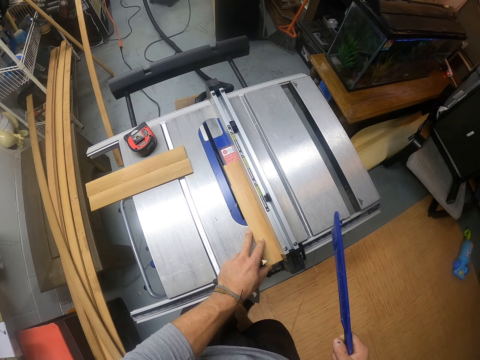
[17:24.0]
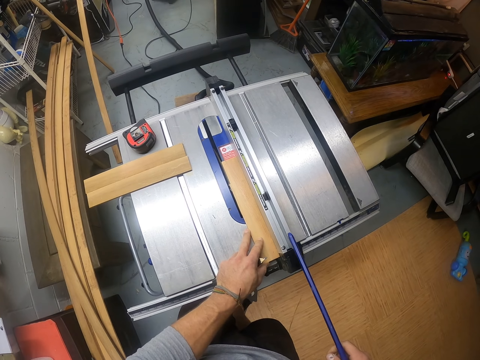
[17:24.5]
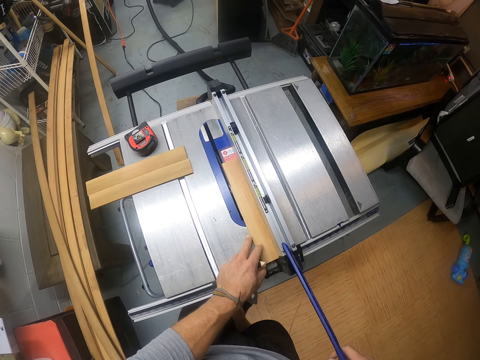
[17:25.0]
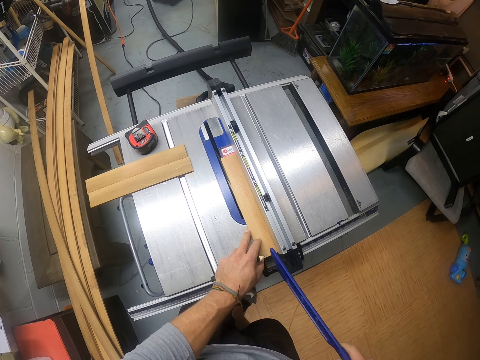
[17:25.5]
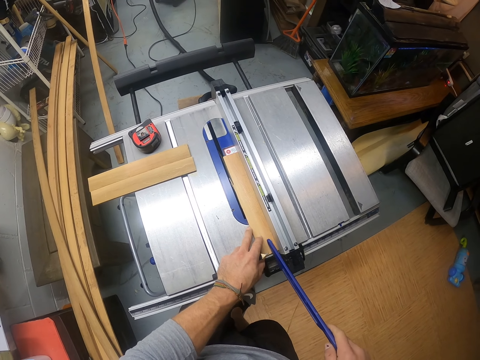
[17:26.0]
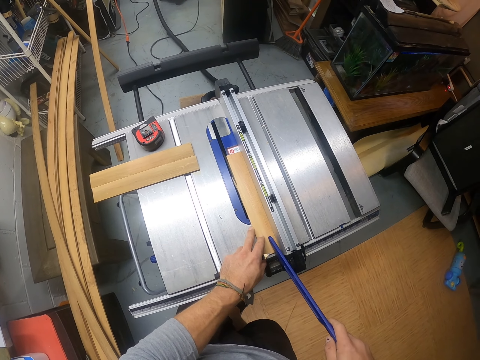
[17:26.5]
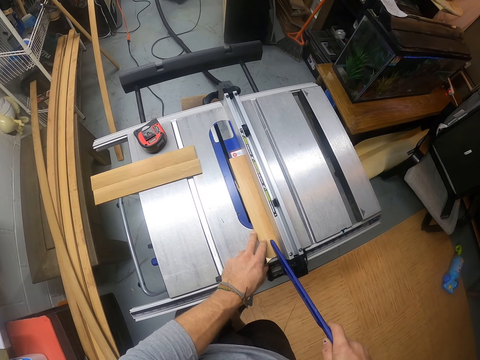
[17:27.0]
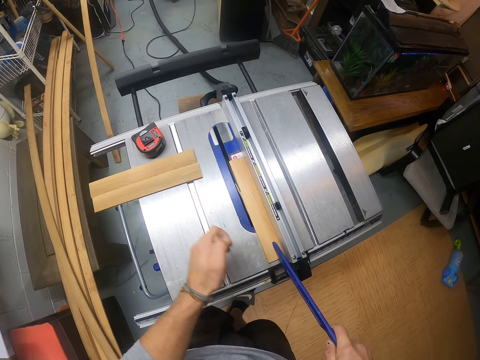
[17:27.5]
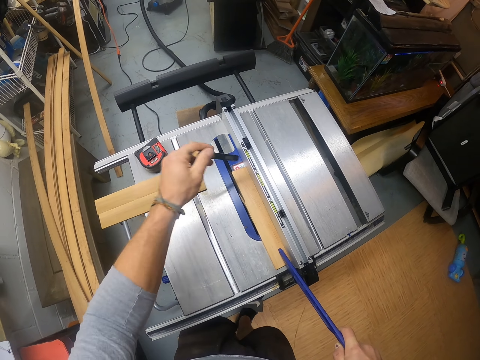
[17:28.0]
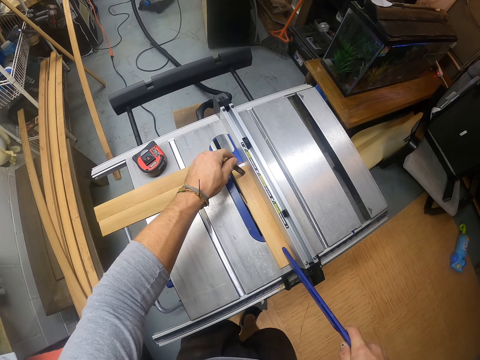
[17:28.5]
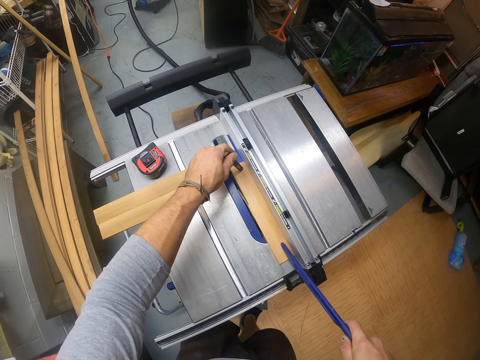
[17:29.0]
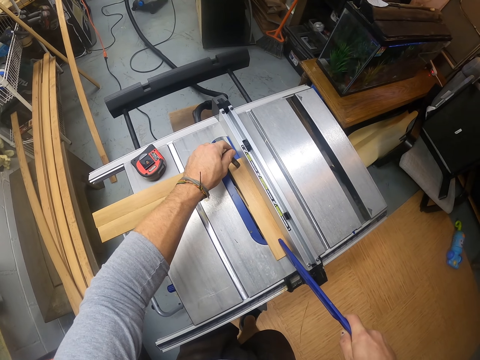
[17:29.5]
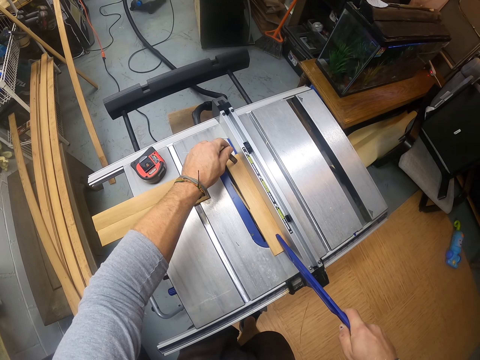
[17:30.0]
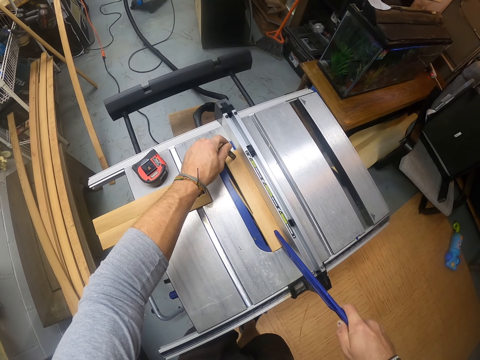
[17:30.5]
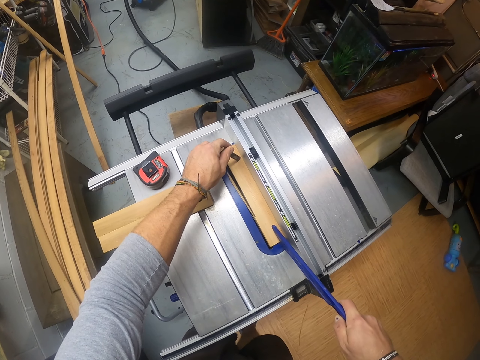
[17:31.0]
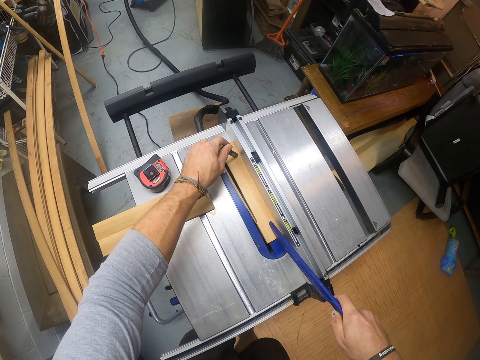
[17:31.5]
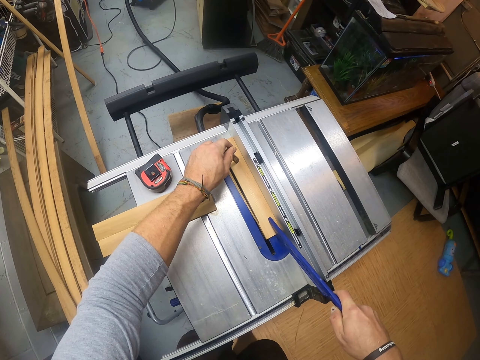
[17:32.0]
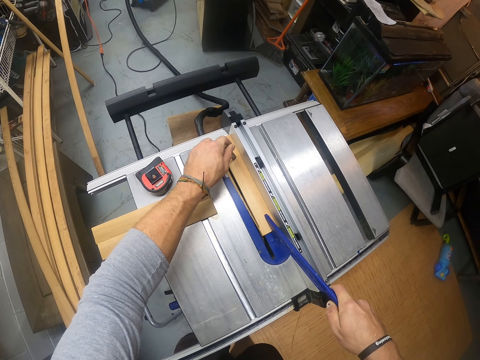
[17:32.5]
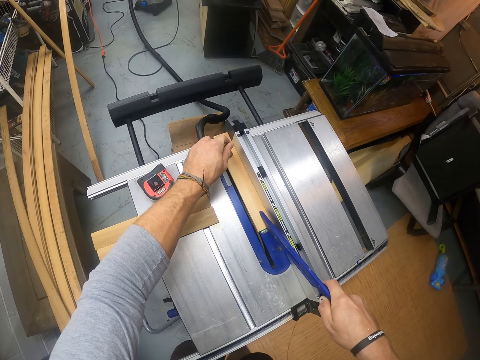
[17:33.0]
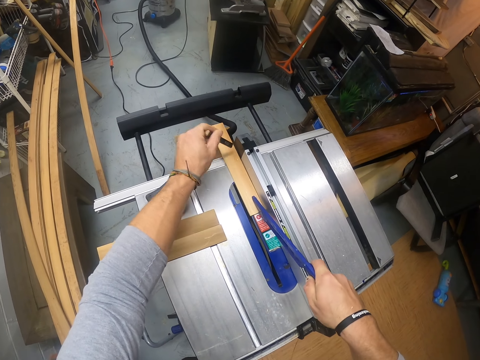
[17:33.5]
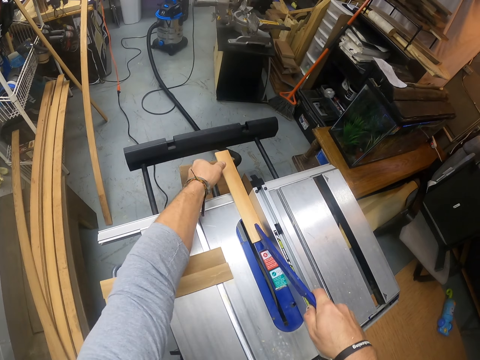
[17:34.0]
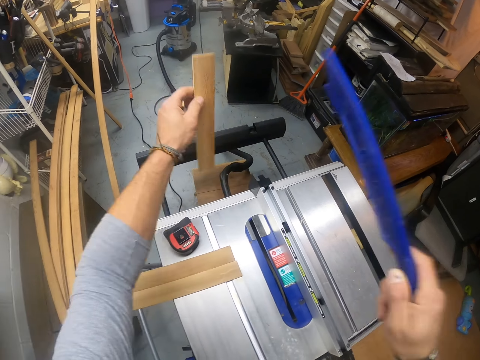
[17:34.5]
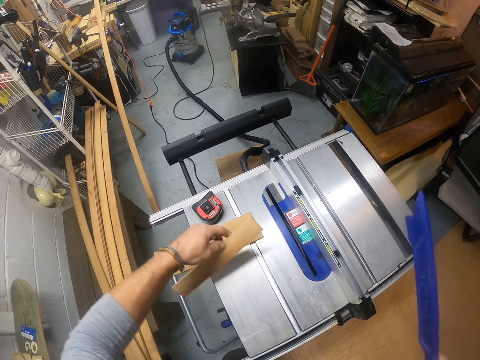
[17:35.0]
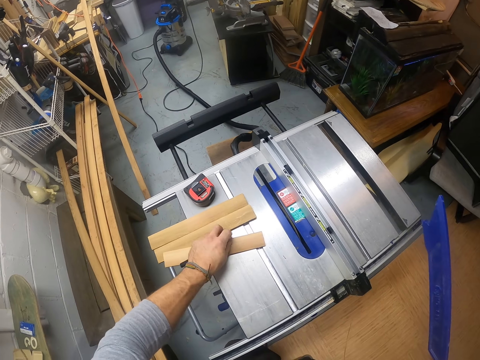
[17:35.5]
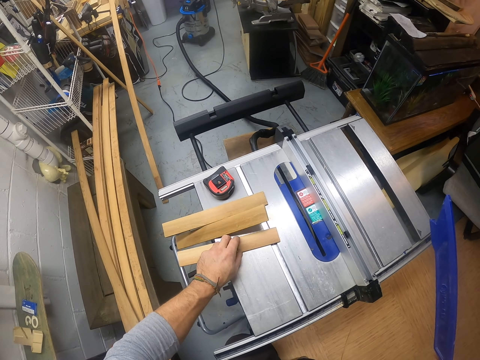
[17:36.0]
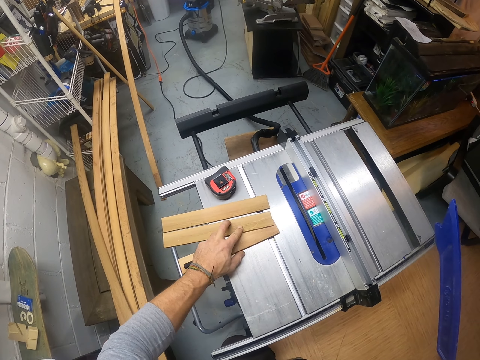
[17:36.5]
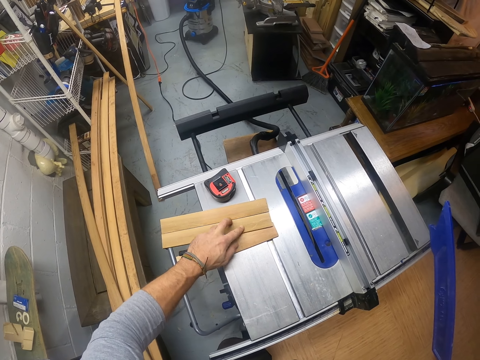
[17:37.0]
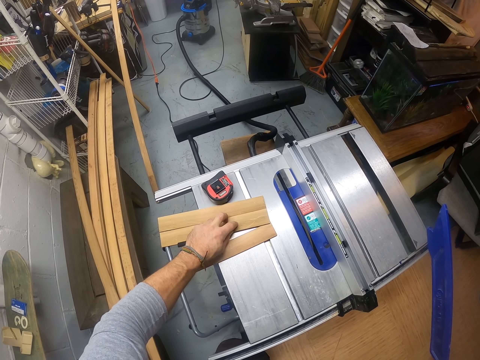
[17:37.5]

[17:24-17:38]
The camera wearer pushes the plank in the table saw with the push stick in his right hand. He holds the plank in the table saw with the pencil in his left hand. He cuts the piece of wood. He picks the plank from the table saw with his left hand. He holds the piece of wood. He puts the plank on the table saw with his left hand.

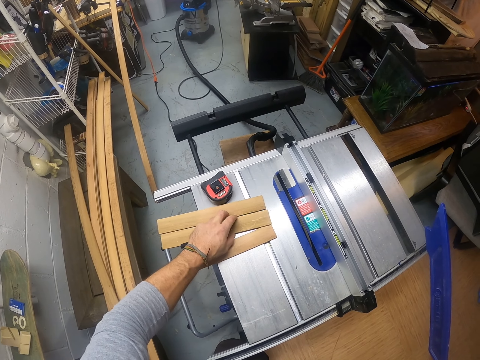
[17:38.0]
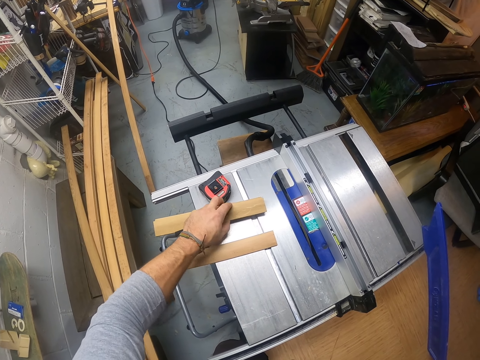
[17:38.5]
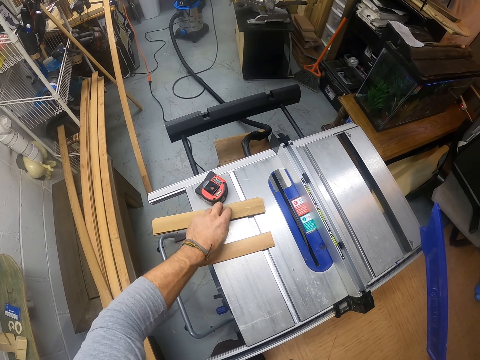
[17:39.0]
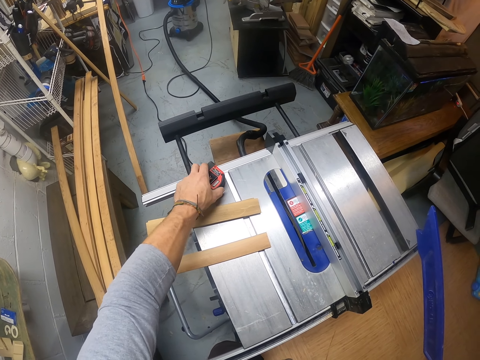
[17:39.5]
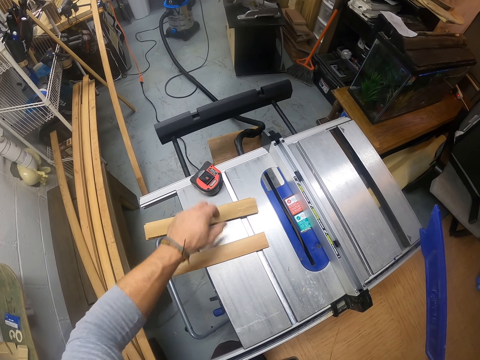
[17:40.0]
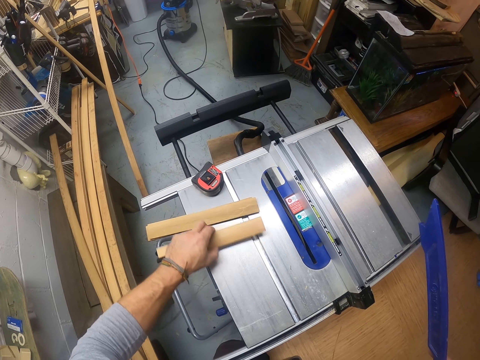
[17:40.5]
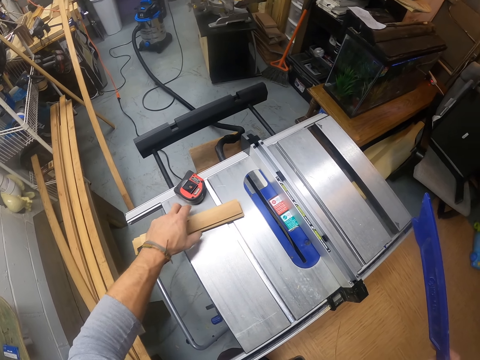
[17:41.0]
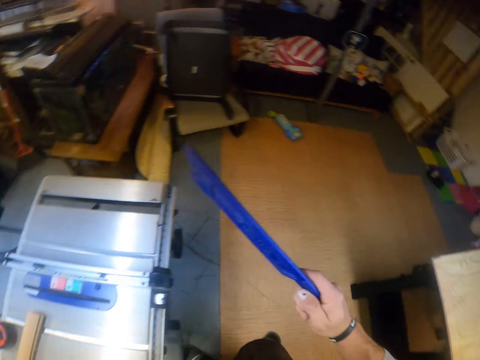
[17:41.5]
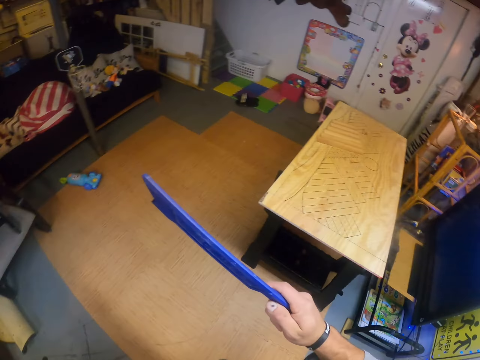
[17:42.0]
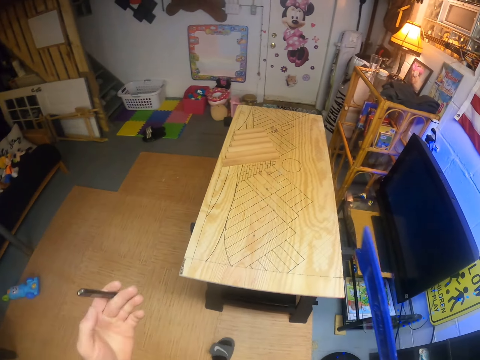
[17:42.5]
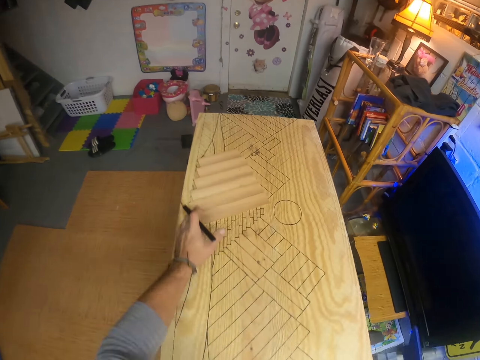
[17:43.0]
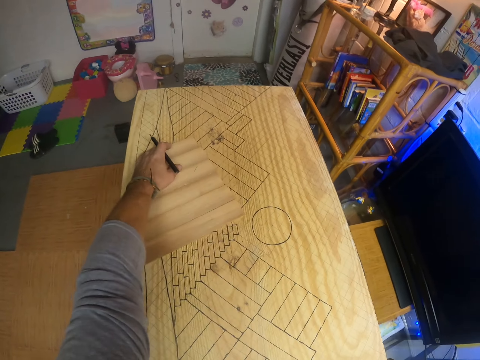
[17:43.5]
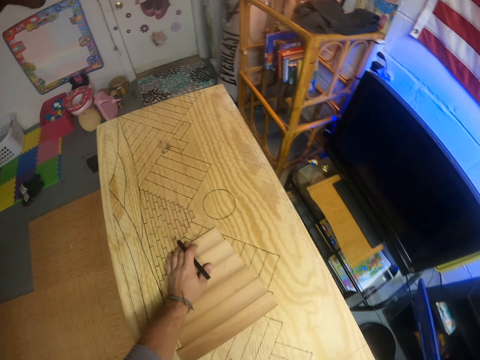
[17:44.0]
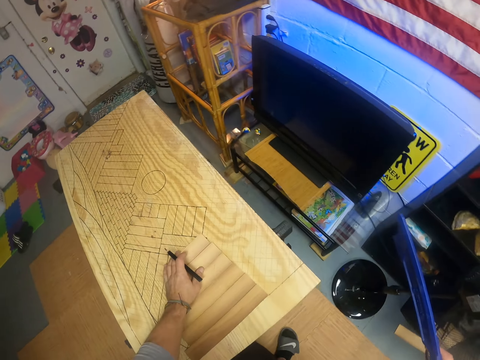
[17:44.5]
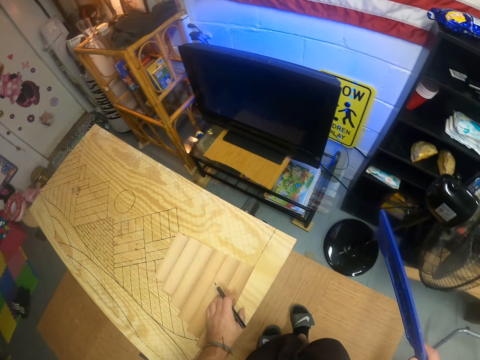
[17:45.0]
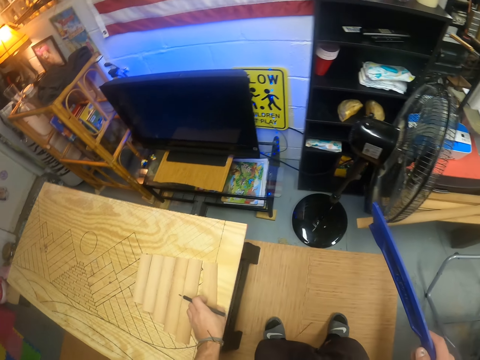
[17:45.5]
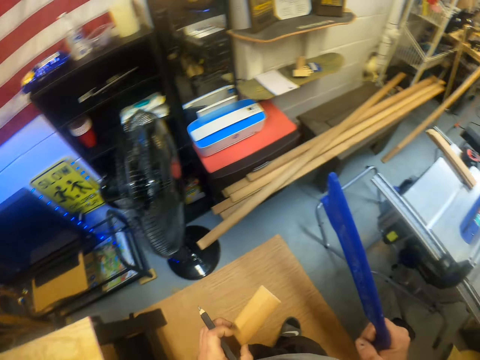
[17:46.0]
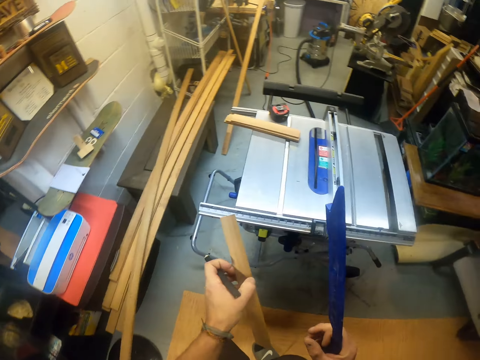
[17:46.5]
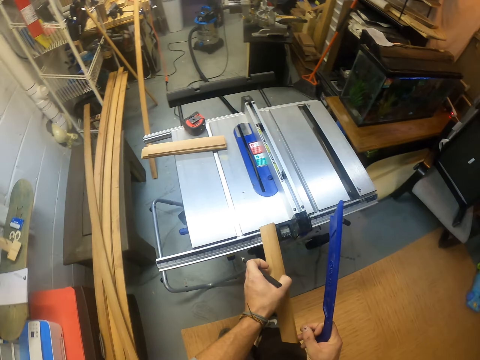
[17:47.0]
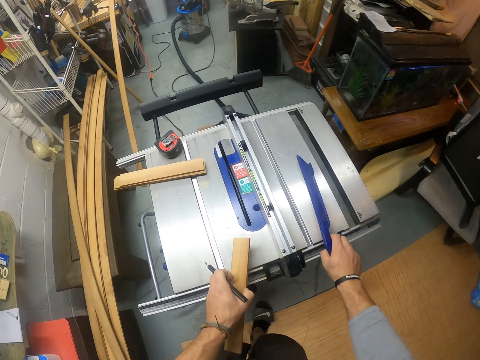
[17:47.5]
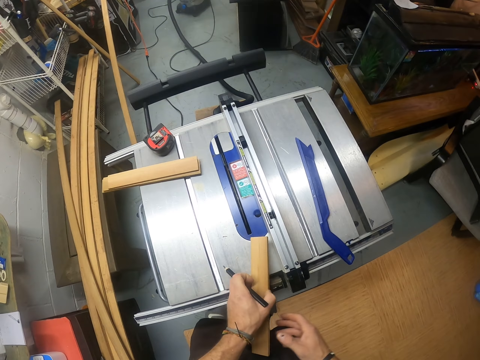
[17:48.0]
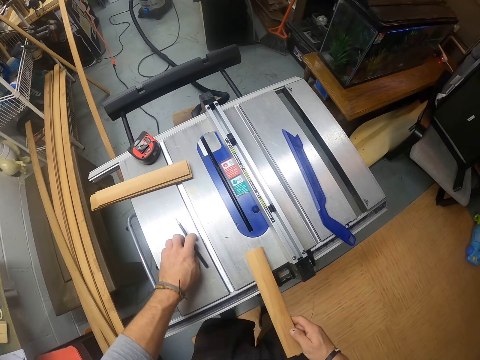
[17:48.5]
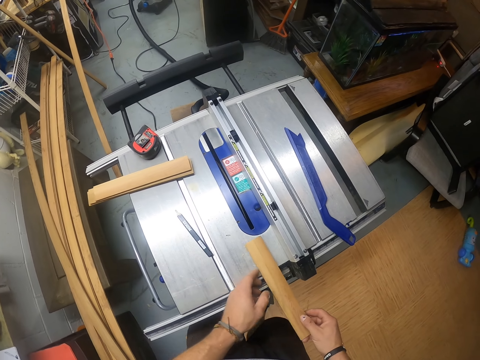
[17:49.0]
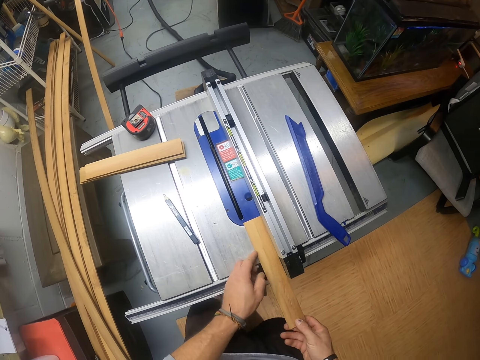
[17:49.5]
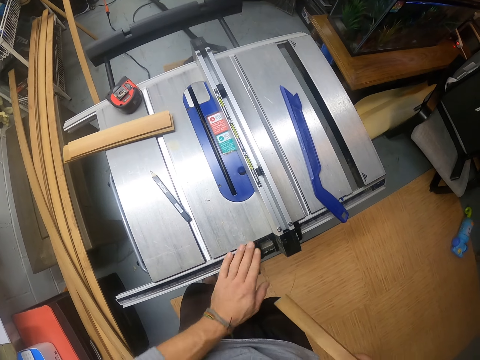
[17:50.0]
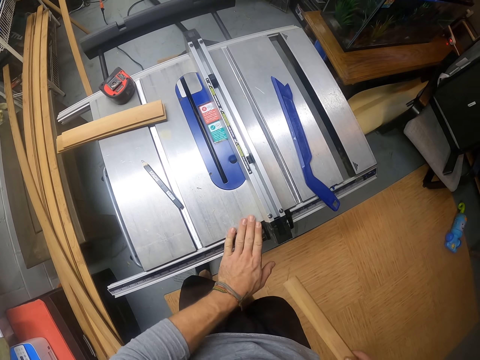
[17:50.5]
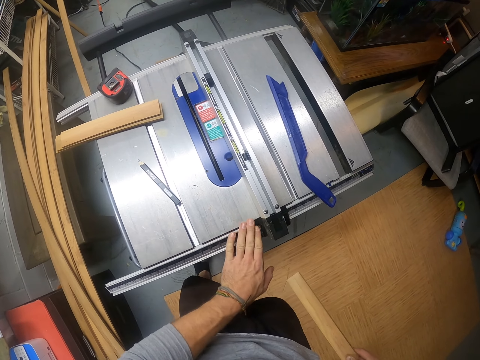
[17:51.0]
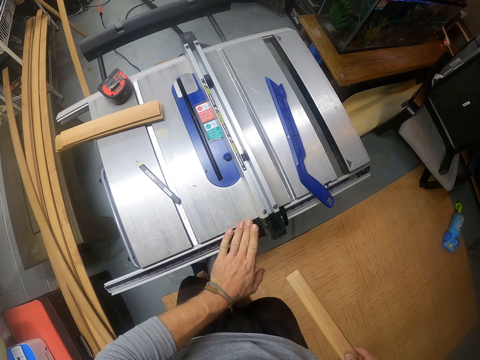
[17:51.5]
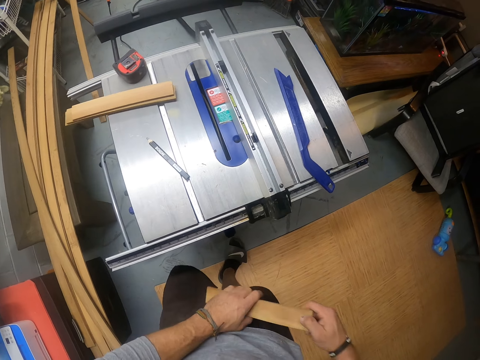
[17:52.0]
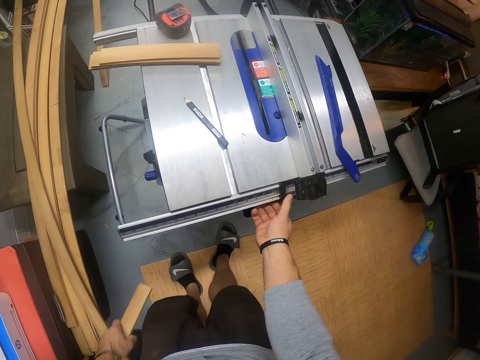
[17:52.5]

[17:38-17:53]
The camera wearer picks pieces of wood. He shifts the measuring tape on the table with his left hand. He holds the measuring tape. He holds a piece of wood. He walks around the workshop. He shifts a plank on the table with his left hand. He picks a plank on the table with his left hand. He drops the push stick on the table saw with his left hand. He passes the plank from his left hand to his right hand. He drops the pencil in his left hand on the table saw. He puts the plank in the table saw with both hands. He touches the table saw with his left hand.
